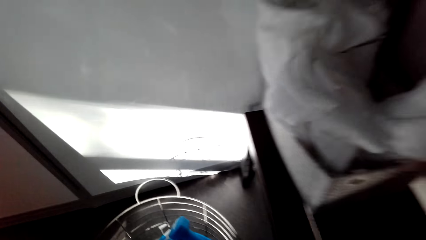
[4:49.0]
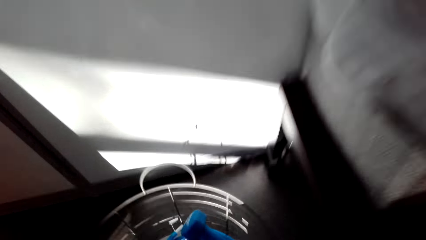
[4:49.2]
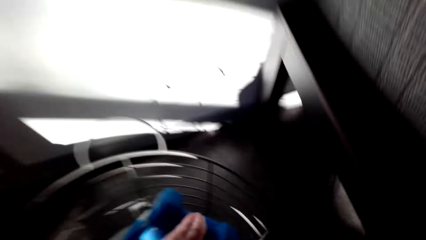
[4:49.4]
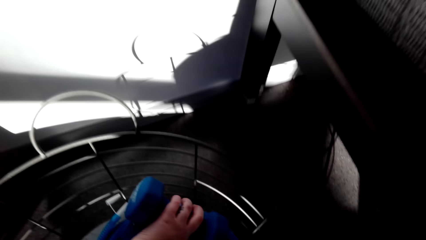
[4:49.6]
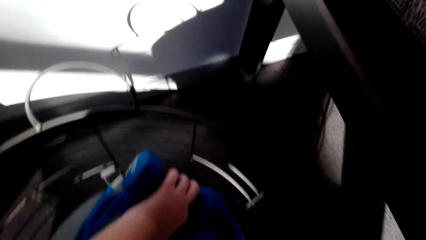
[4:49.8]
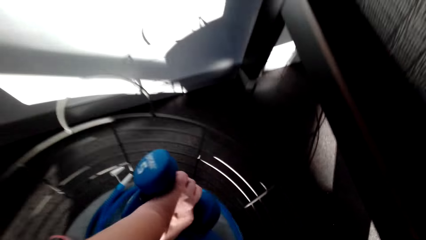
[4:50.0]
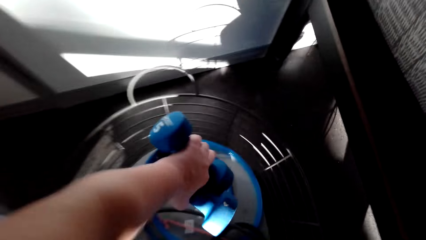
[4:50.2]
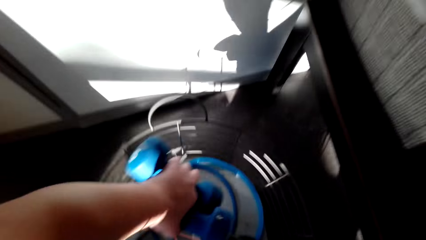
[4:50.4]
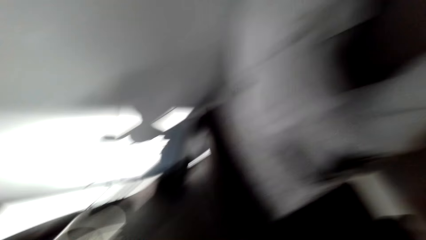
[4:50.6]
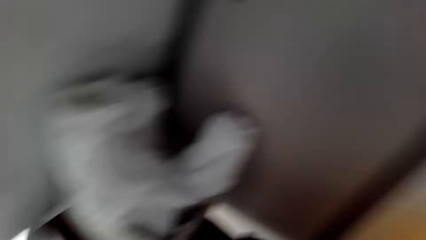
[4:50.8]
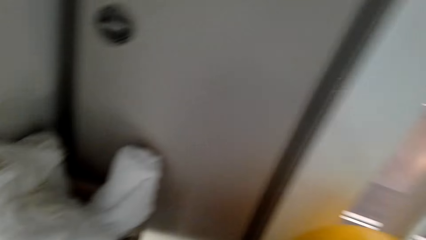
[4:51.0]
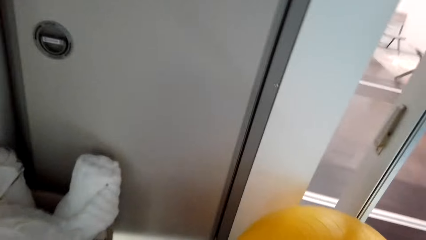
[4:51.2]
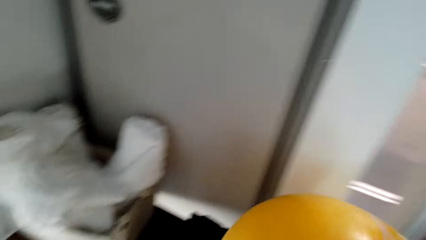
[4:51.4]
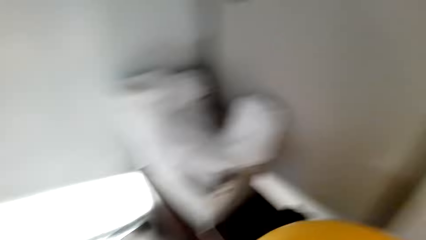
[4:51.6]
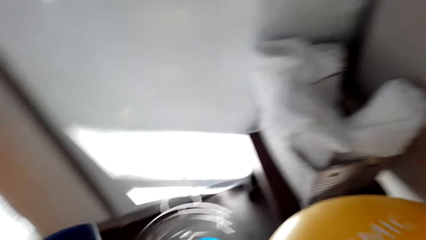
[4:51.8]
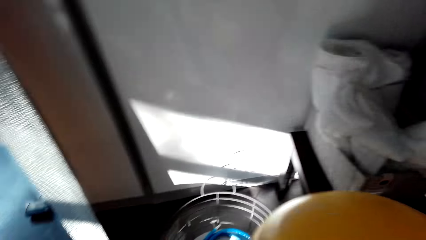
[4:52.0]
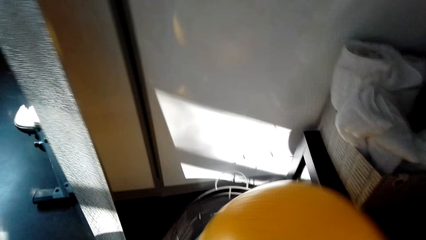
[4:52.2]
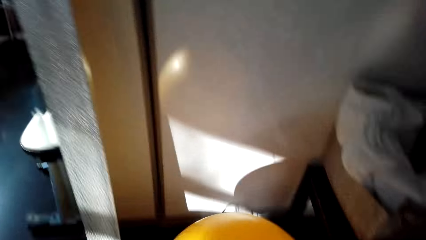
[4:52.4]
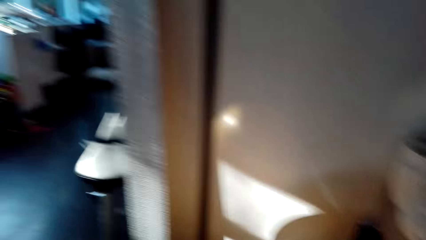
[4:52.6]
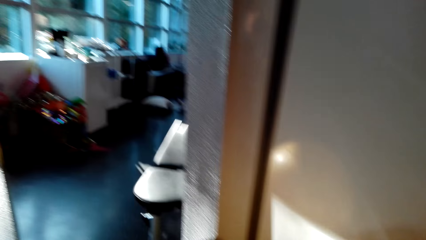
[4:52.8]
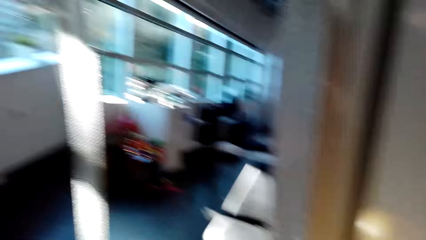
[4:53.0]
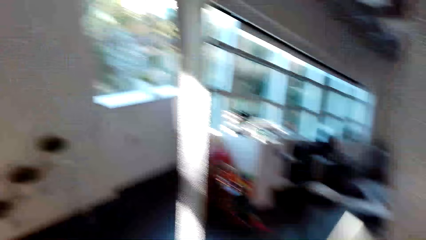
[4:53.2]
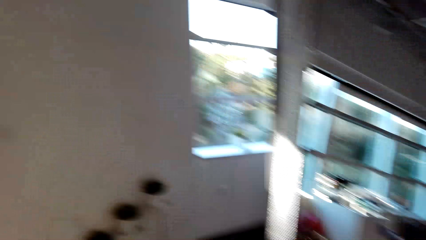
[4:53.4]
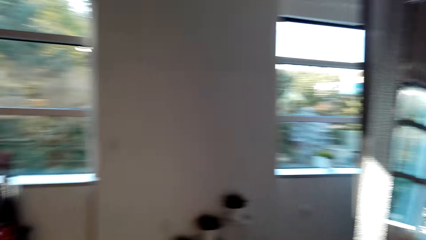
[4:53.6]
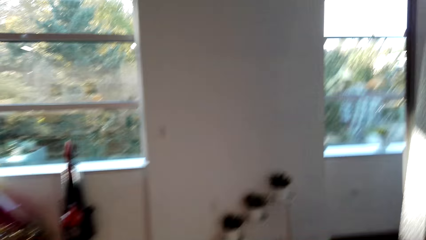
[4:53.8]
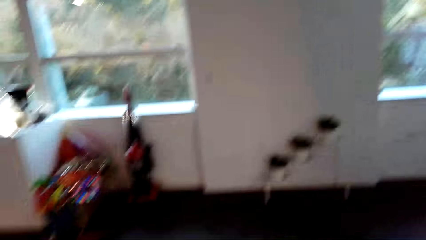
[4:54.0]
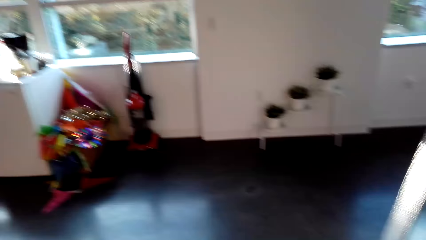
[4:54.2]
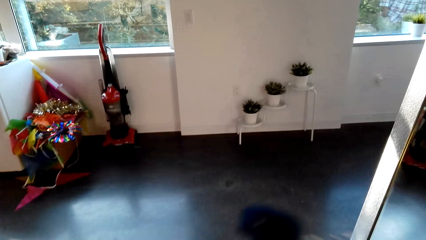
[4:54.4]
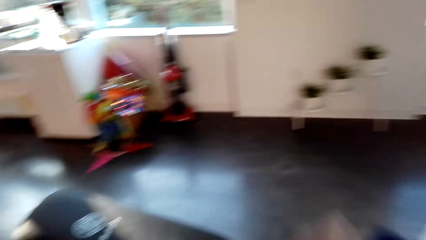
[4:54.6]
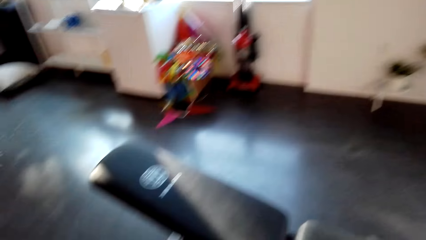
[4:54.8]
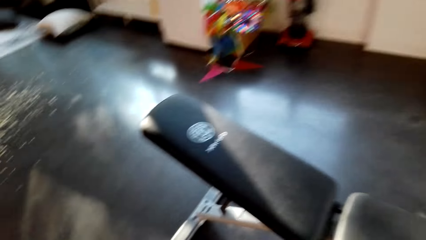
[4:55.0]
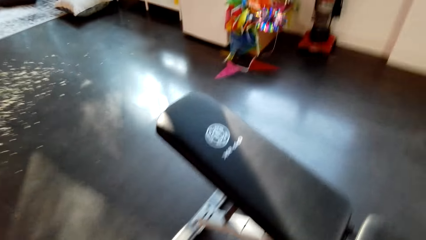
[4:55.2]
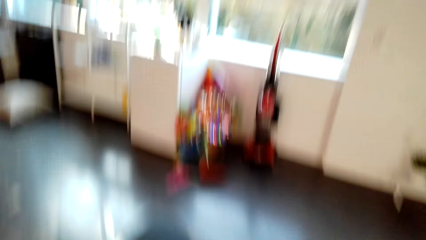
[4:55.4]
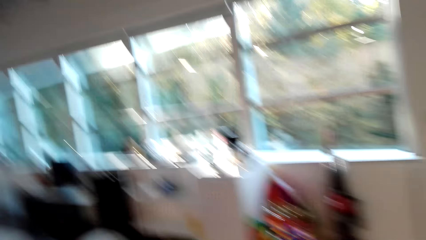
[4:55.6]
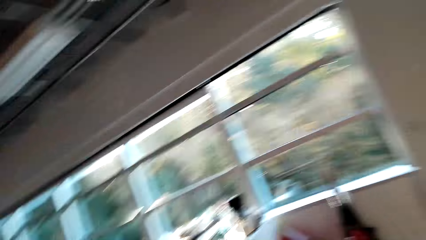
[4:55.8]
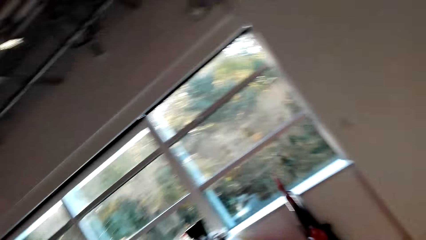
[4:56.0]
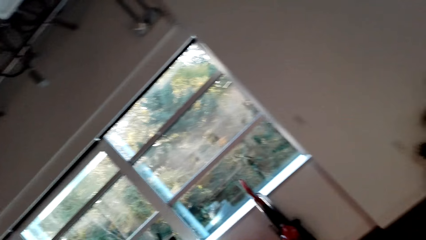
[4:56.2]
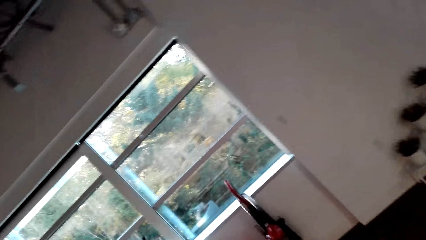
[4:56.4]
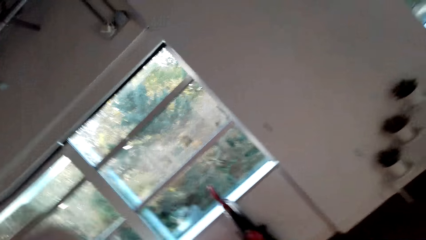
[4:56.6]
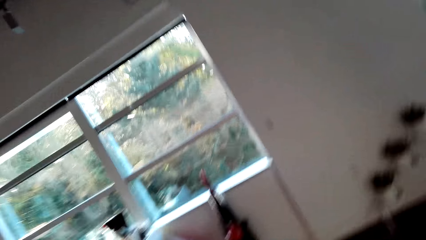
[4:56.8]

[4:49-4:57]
The camera wearer picks up the container of water. They pick up dumbbells. They look around.

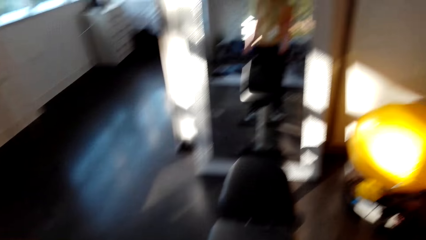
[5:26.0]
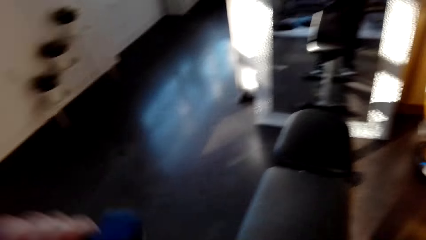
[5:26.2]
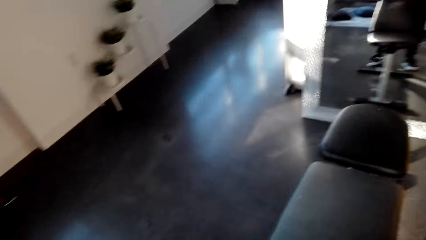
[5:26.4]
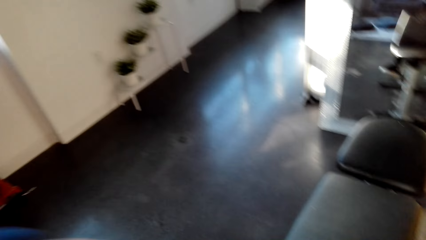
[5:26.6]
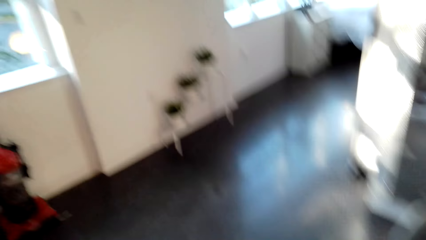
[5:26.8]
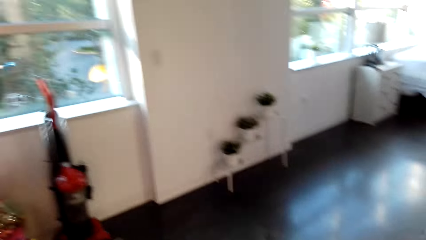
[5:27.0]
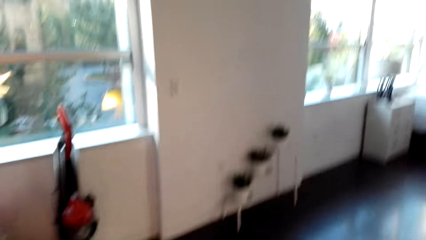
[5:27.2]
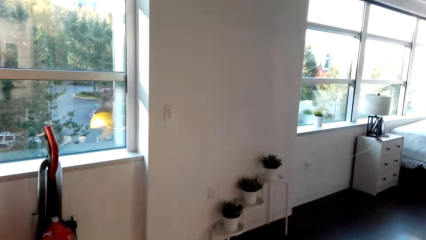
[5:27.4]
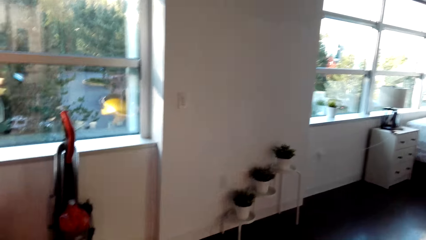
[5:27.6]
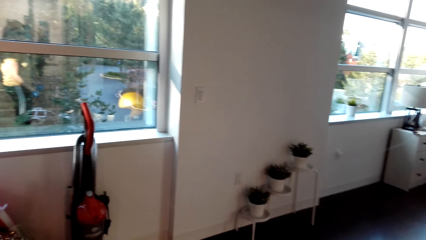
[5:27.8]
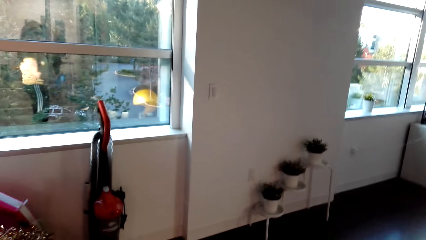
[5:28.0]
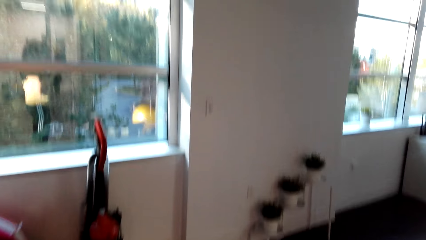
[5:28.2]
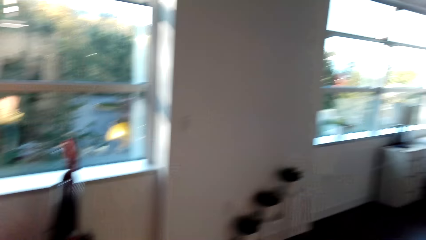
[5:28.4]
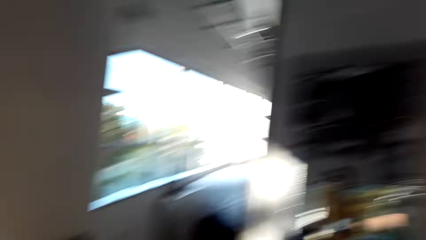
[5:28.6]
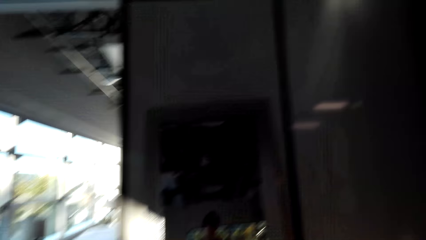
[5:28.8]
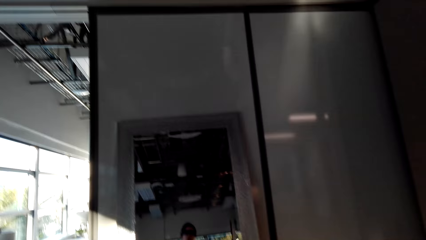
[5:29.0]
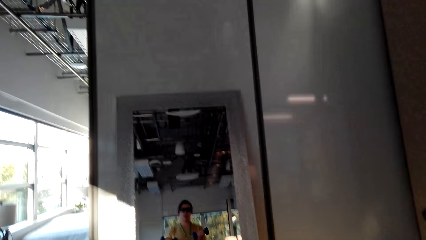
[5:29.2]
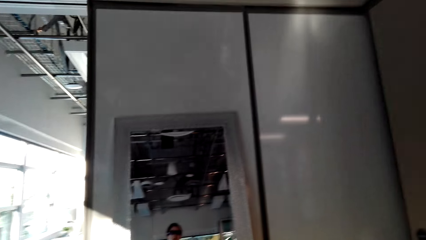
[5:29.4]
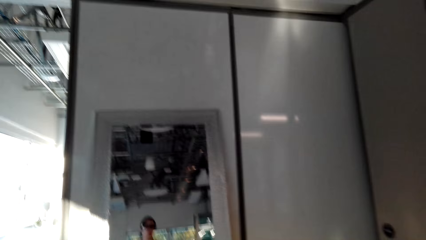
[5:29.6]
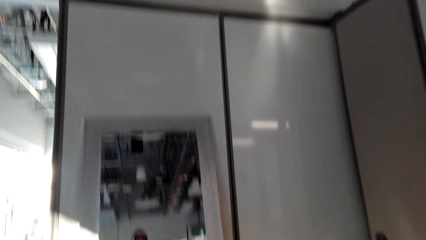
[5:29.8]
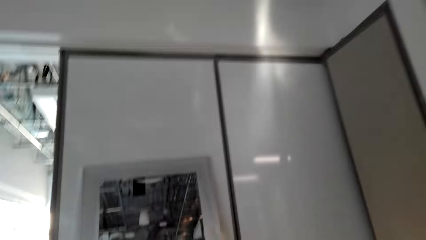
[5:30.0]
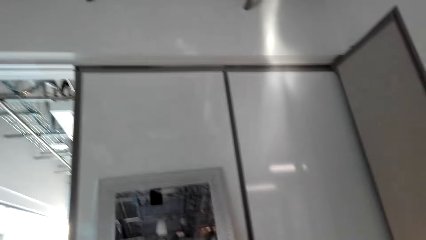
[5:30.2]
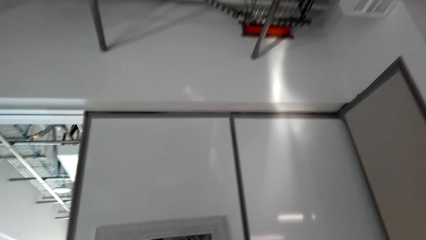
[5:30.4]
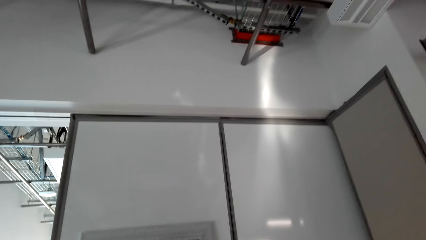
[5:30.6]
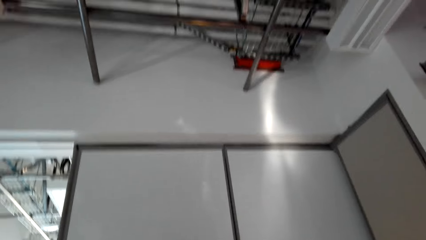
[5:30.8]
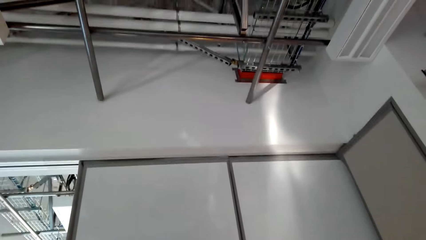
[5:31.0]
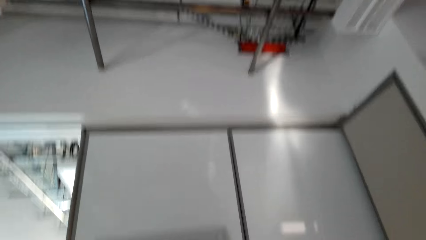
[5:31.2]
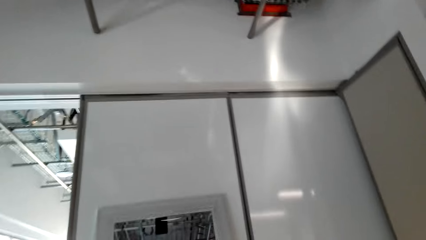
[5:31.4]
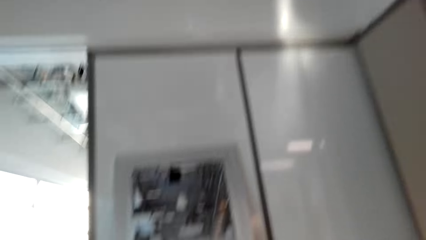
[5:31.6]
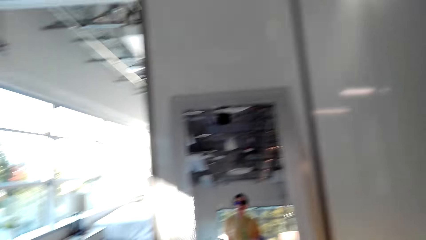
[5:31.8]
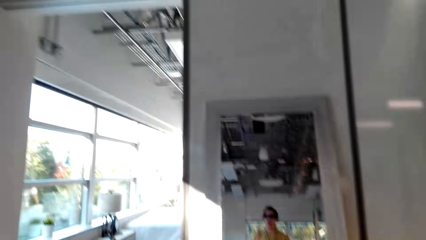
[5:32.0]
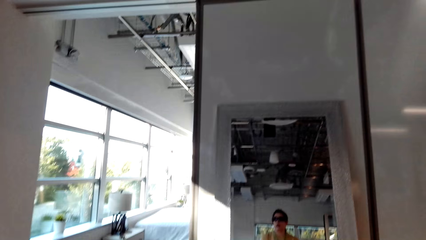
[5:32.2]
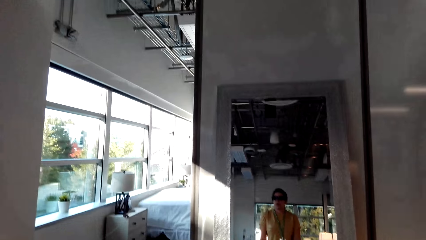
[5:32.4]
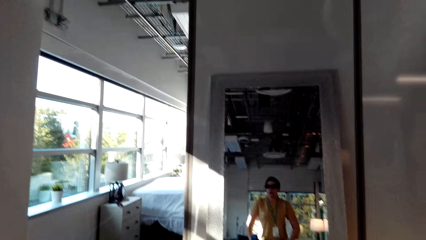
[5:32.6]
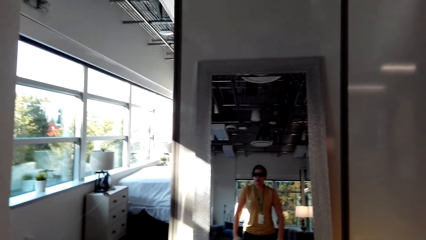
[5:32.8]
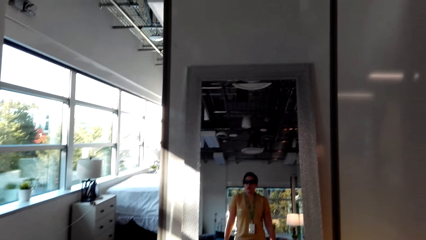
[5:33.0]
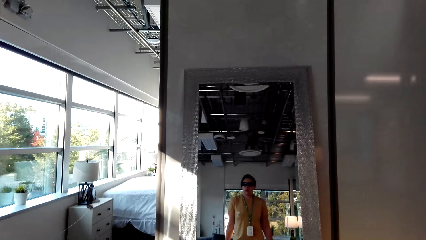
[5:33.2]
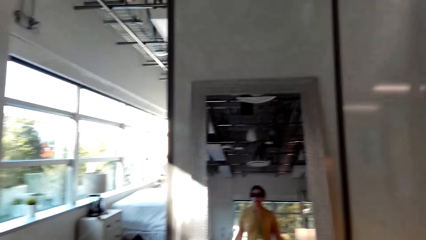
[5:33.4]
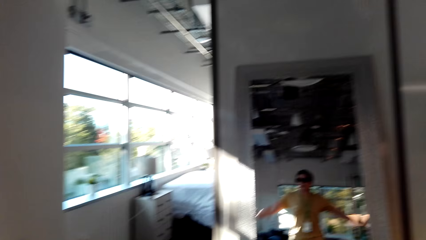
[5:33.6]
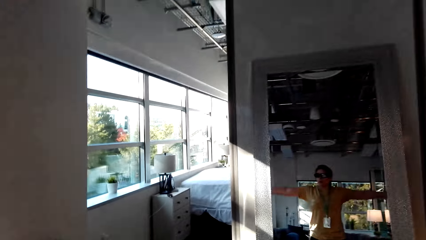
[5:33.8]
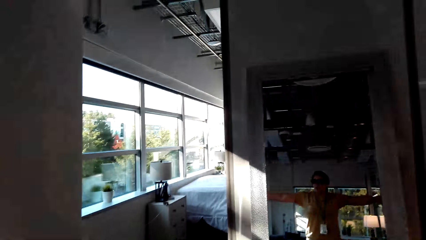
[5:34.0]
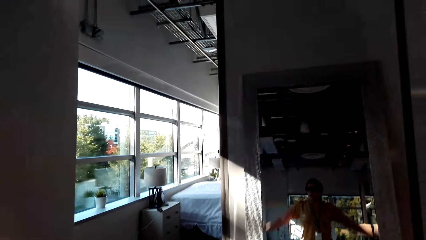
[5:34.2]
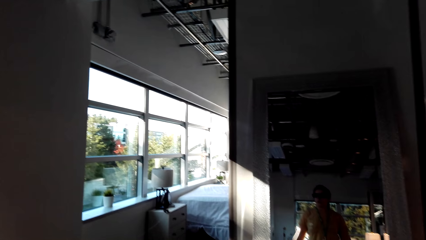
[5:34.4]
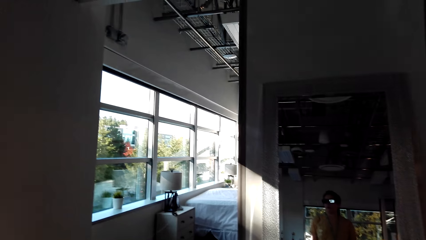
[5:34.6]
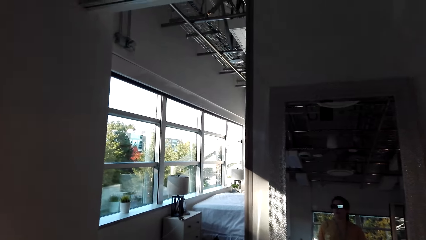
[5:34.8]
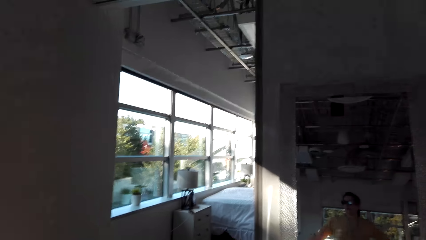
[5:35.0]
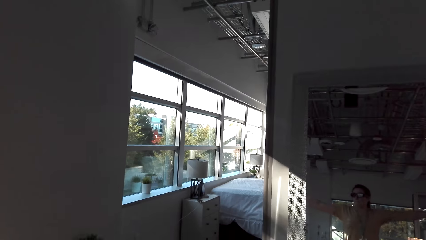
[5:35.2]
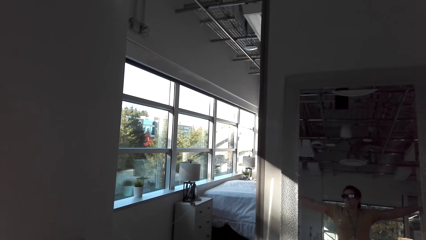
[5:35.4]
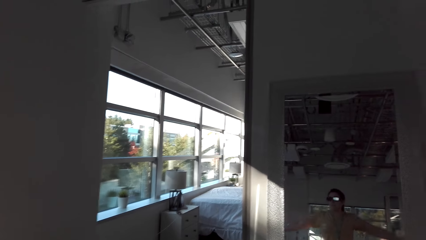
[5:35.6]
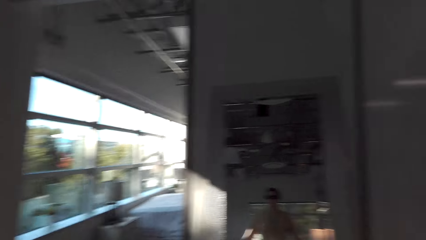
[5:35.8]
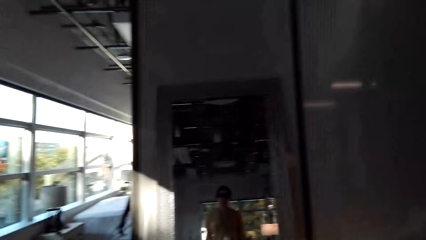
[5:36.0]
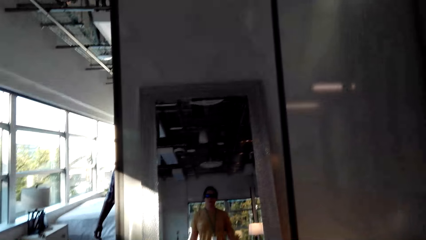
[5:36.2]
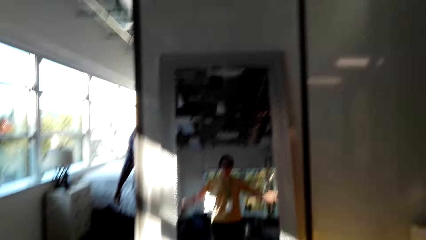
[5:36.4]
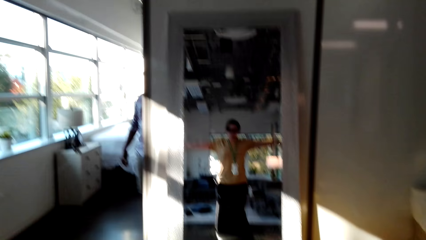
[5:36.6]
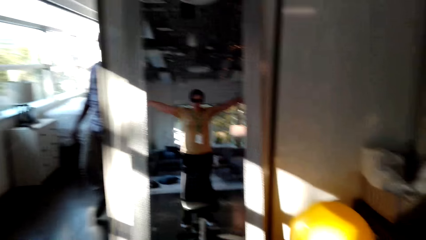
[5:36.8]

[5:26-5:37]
The camera wearer looks around. They exercise with the dumbbells.
